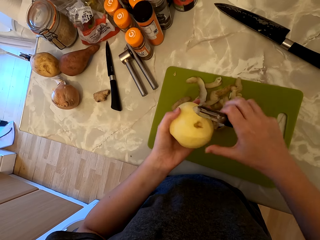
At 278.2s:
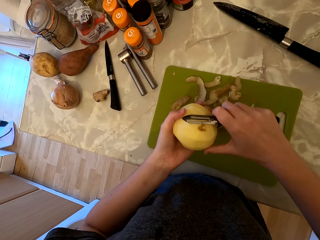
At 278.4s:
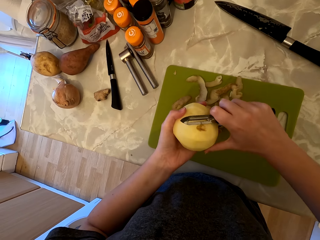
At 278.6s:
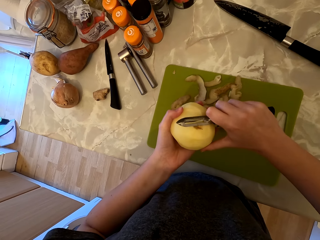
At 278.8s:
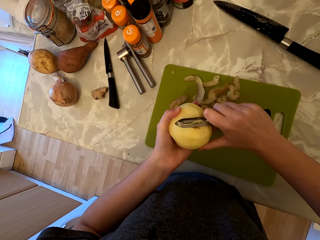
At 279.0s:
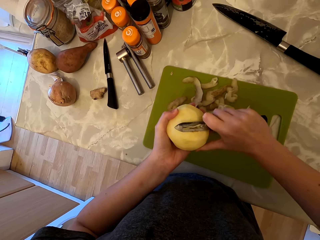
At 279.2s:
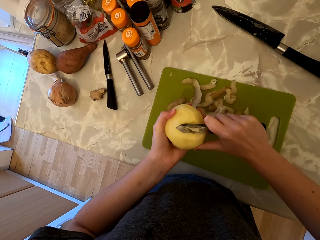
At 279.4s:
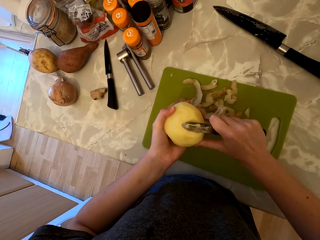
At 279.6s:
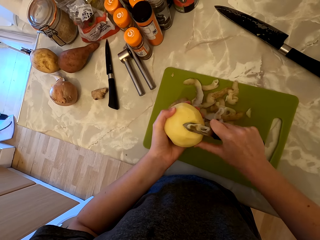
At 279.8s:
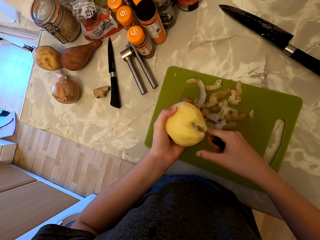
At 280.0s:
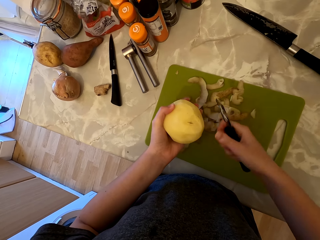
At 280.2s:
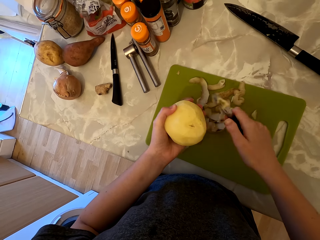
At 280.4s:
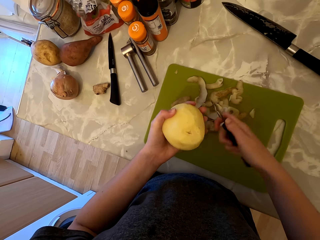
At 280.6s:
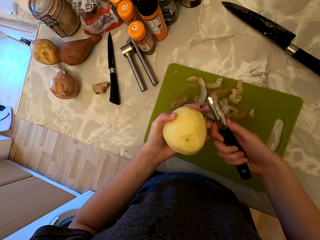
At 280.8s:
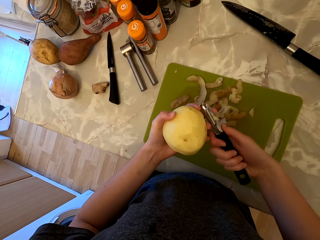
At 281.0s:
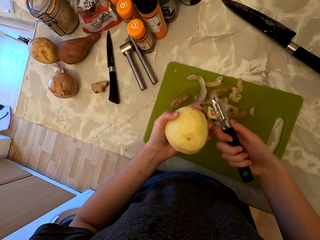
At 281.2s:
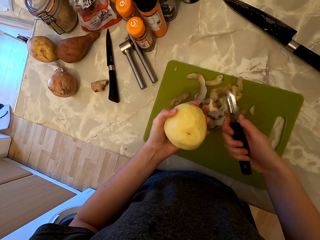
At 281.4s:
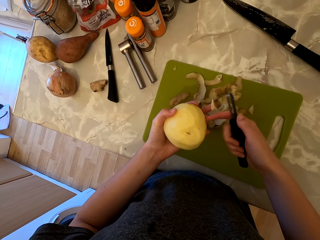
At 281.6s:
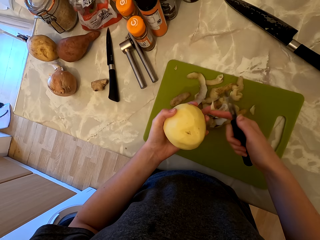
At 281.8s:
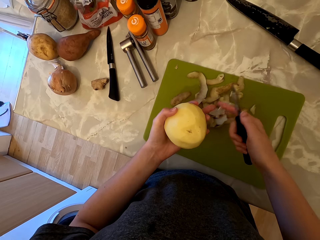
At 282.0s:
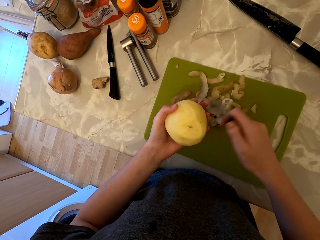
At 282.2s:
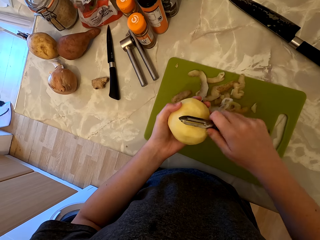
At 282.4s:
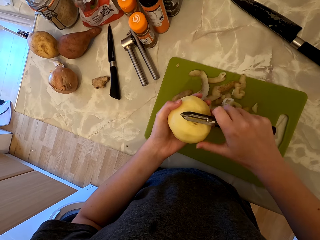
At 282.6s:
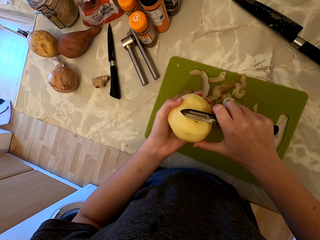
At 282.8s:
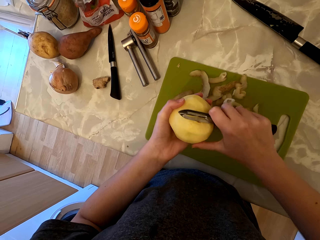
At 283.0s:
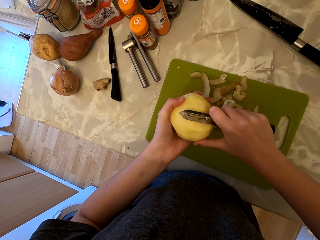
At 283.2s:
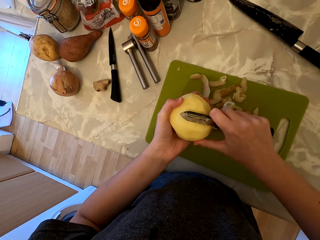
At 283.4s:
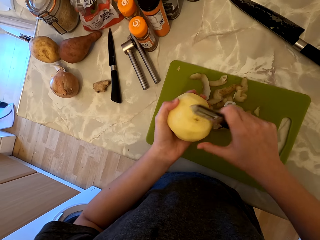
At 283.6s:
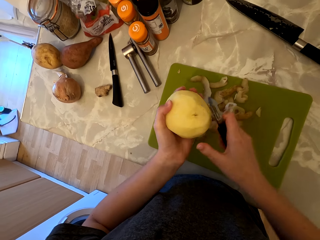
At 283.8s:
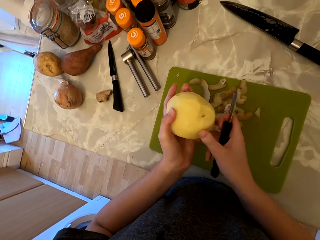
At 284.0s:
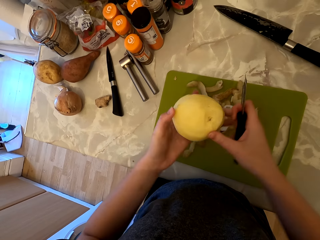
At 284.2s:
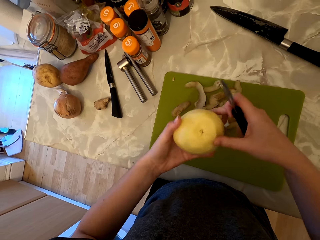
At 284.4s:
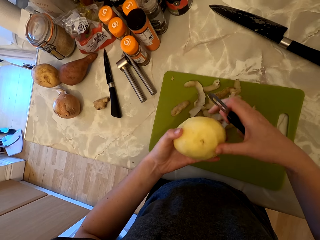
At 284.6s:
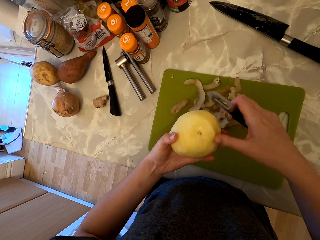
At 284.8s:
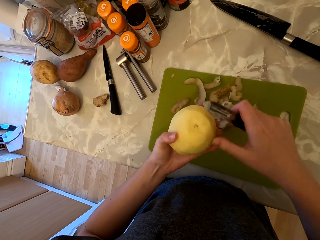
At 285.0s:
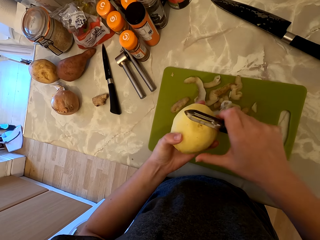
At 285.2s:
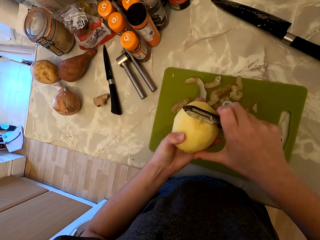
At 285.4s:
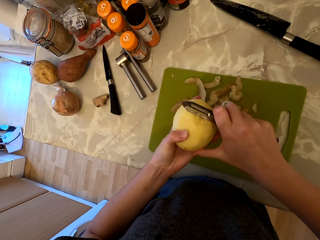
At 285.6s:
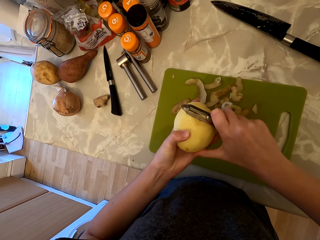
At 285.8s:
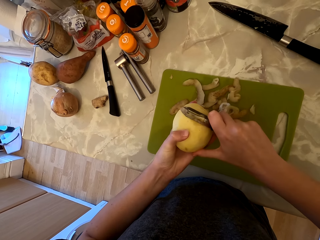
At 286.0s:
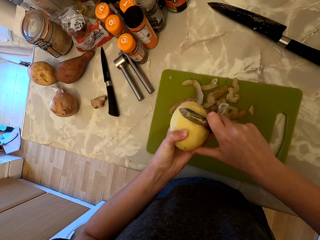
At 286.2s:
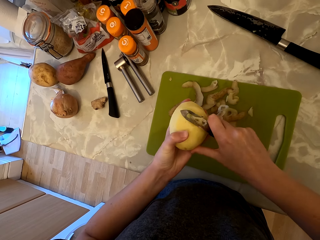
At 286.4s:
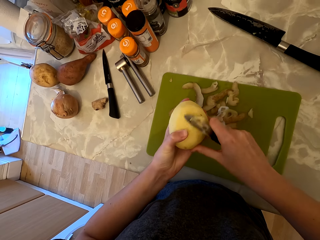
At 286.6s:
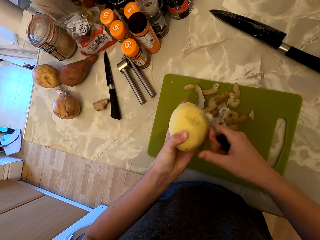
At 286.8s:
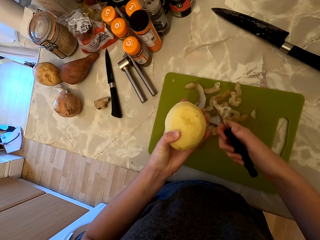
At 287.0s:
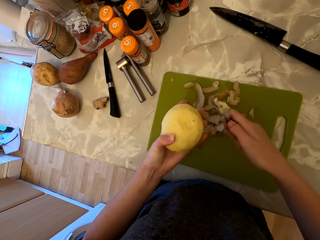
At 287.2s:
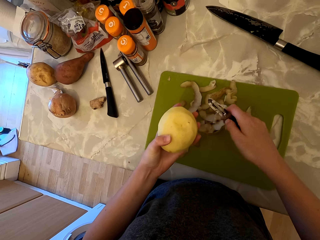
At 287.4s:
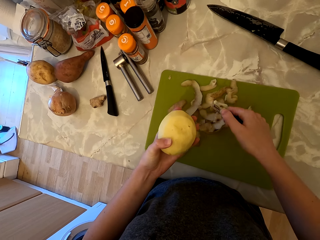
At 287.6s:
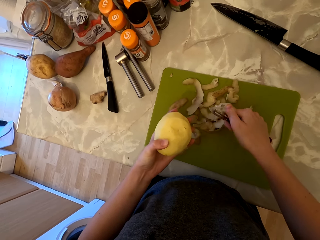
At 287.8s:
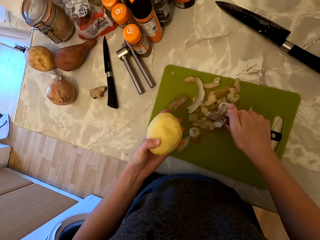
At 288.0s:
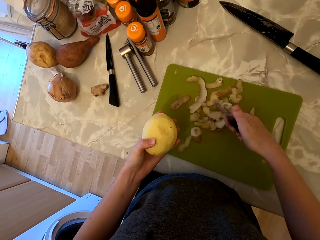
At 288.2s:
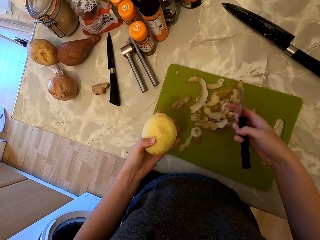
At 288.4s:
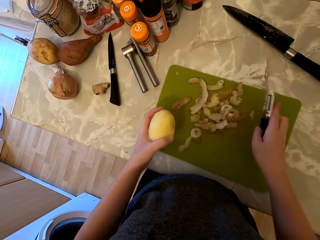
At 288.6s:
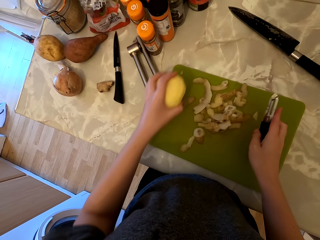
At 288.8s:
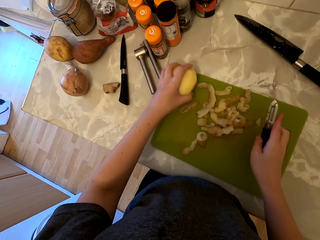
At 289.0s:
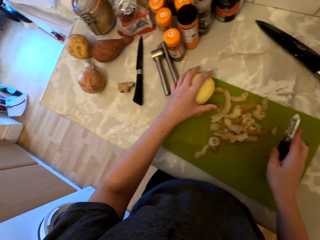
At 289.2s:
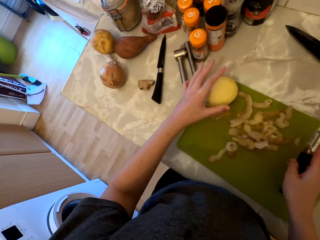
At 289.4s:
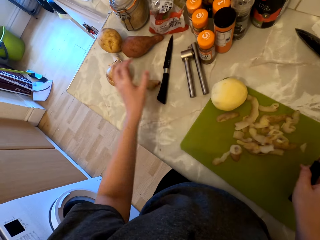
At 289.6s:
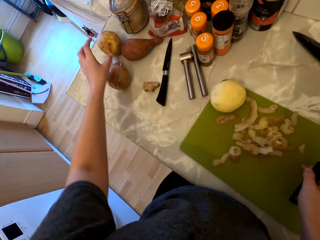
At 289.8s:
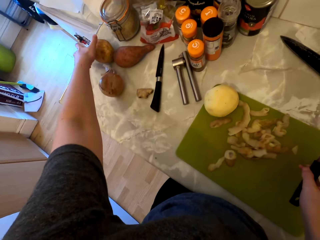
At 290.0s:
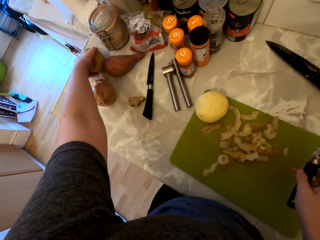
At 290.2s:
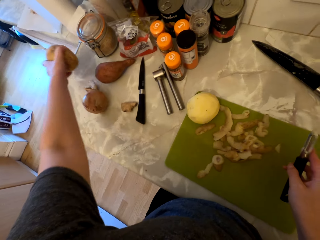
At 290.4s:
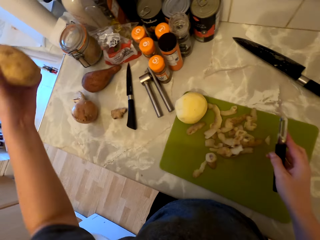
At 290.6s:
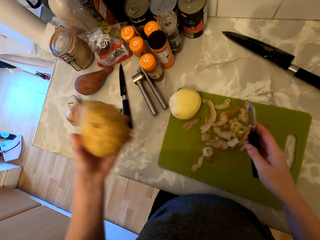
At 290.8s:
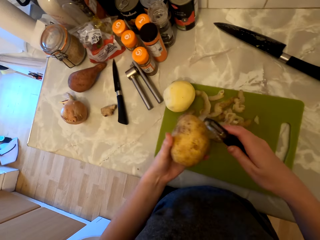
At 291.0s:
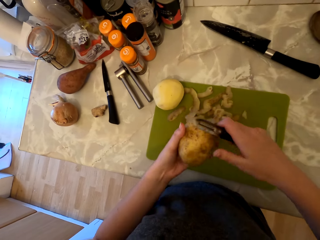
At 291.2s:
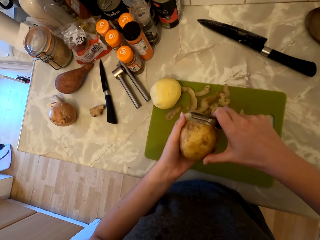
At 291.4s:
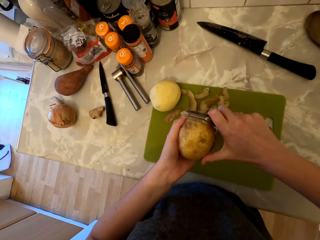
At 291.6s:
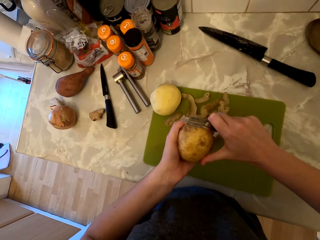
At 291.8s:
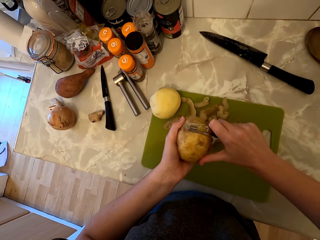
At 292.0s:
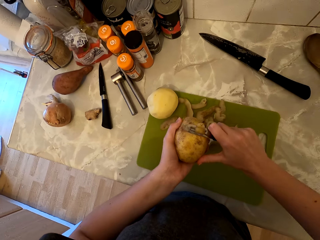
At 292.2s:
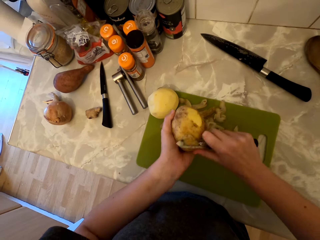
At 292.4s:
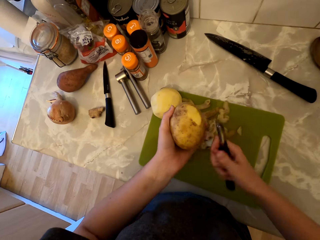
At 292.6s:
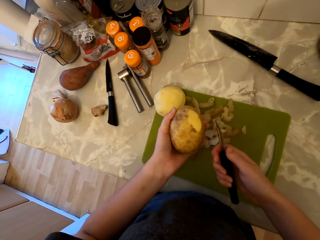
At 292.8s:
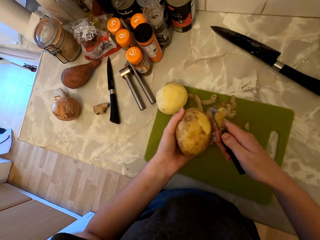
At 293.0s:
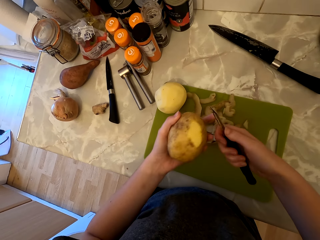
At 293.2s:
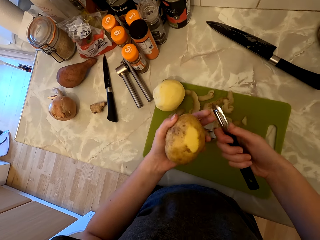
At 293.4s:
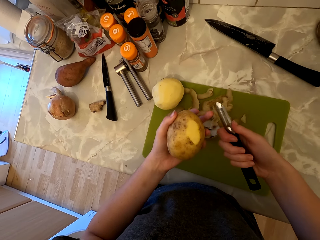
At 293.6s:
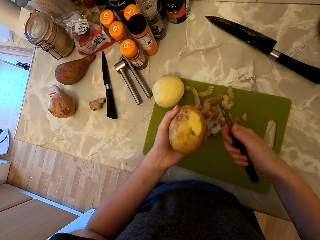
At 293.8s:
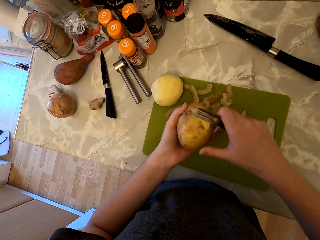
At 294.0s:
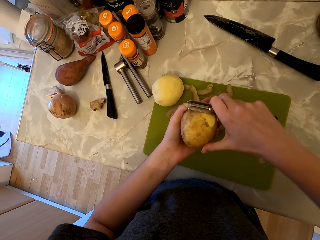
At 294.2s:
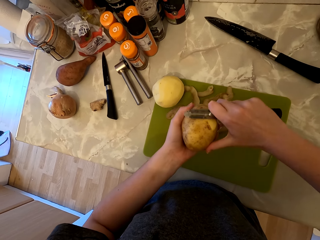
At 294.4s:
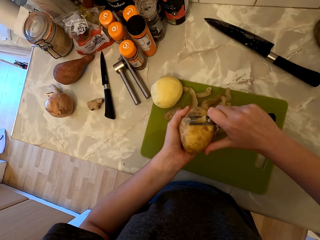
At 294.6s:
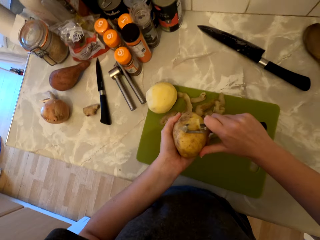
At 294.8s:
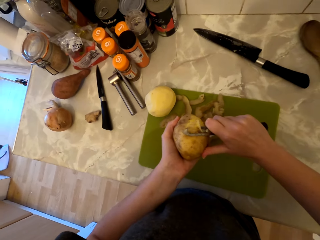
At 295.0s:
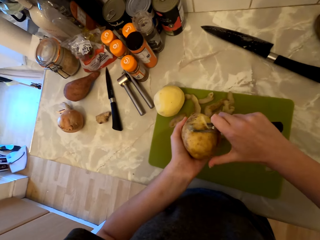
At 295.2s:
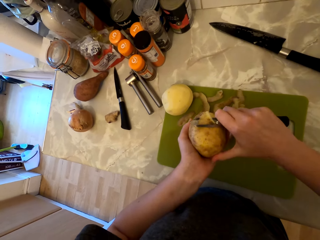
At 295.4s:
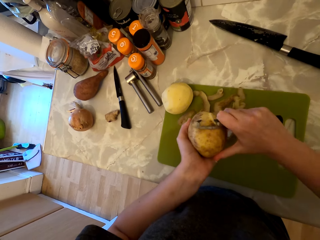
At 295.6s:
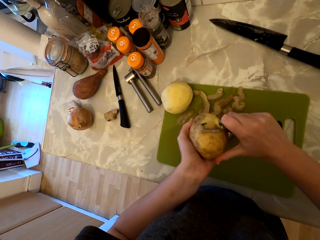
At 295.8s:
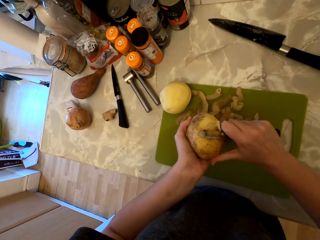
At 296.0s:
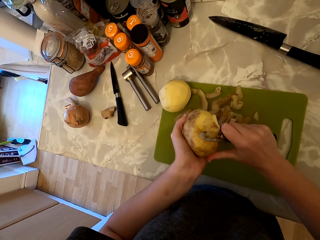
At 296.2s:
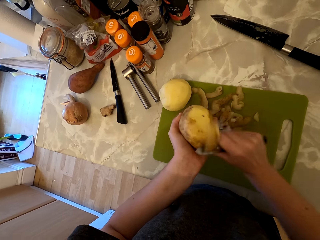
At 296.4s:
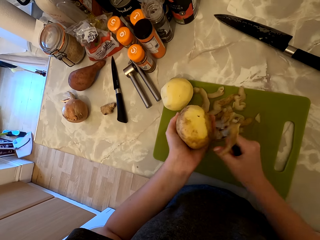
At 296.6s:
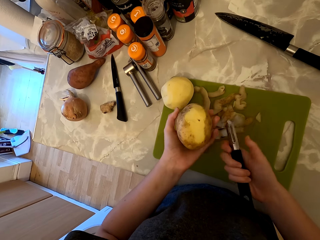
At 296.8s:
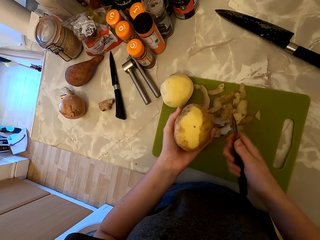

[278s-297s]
The camera wearer moves the potato in her hand. She peels the potato with the peeler. She turns the potato. She peels the potato with the peeler. She places the potato on the chopping board. She picks up the potato on the countertop. She peels the potato with the peeler. She carves the potato.

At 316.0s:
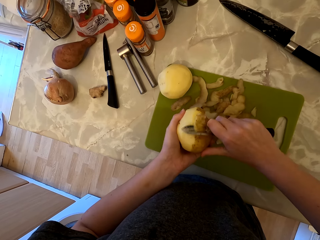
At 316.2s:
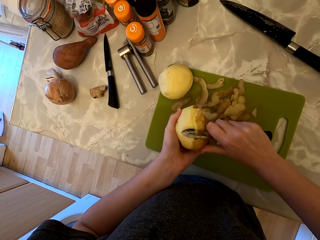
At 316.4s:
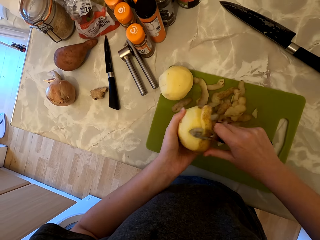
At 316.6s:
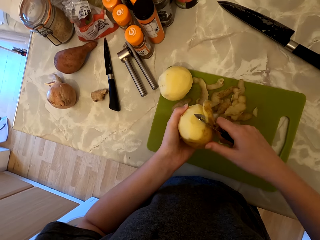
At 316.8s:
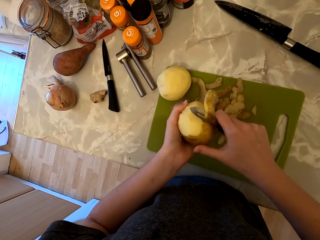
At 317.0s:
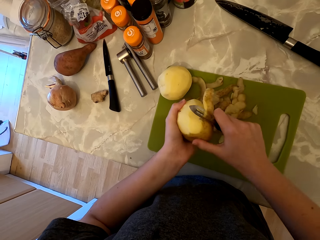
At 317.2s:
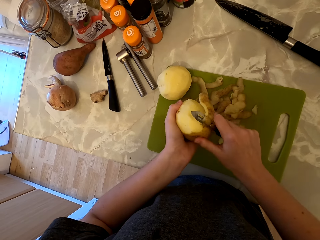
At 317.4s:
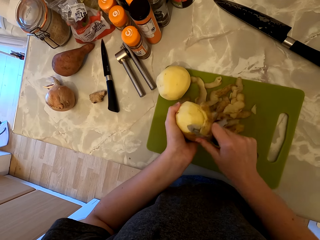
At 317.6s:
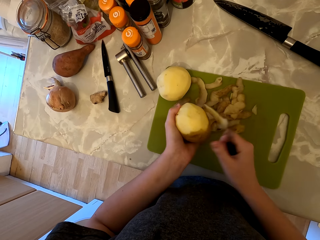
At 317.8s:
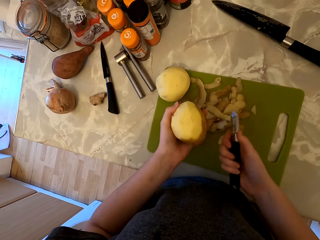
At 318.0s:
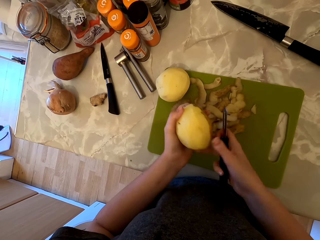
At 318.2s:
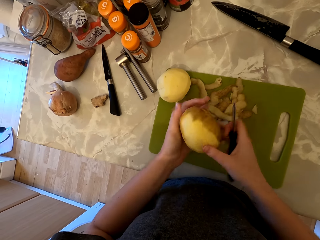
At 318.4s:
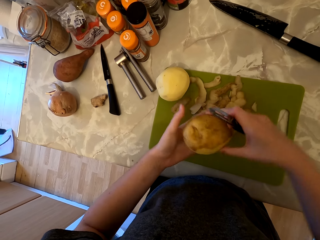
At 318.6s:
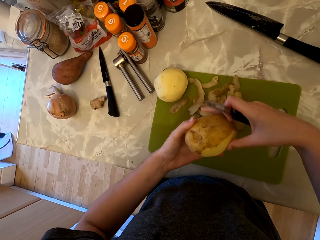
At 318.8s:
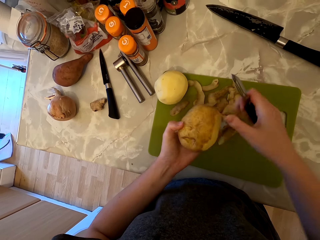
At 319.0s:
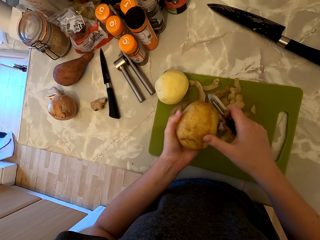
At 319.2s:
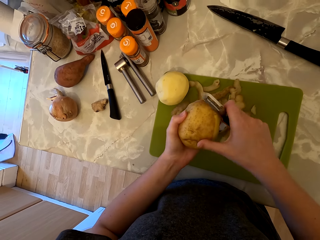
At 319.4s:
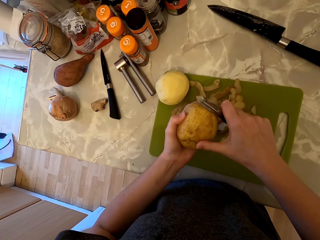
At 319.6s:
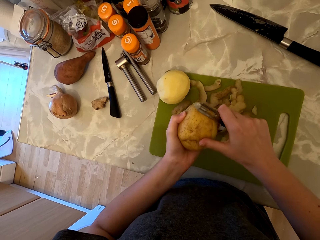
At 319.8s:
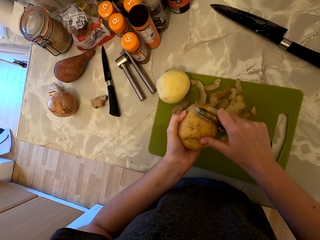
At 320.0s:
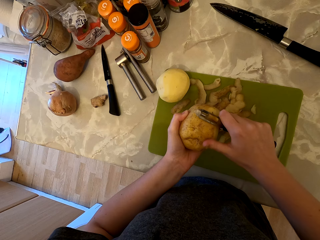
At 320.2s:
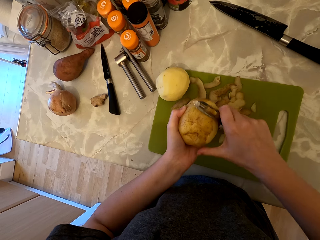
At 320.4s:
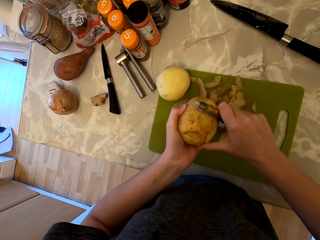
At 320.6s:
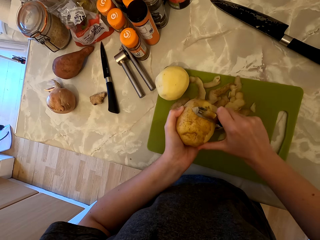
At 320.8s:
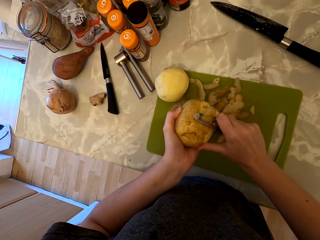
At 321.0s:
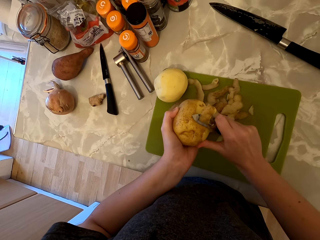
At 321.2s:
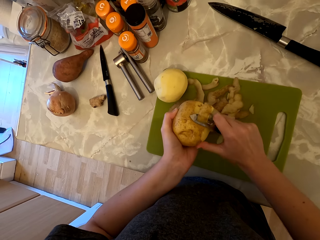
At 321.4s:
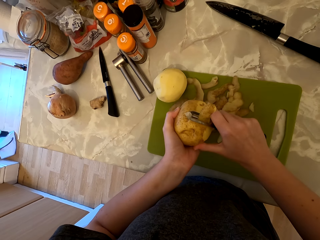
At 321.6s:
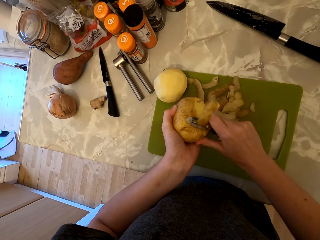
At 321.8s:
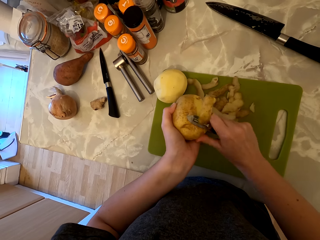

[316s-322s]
The camera wearer turns the potato. They peel the potato with the peeler.
